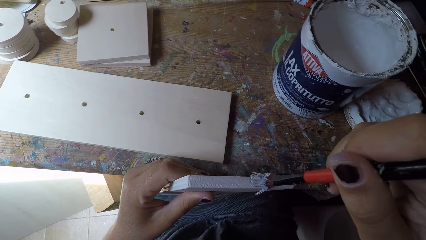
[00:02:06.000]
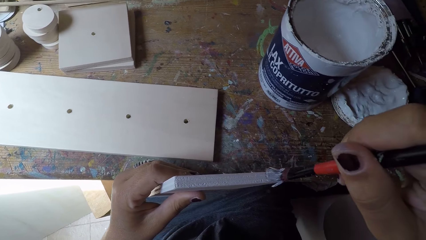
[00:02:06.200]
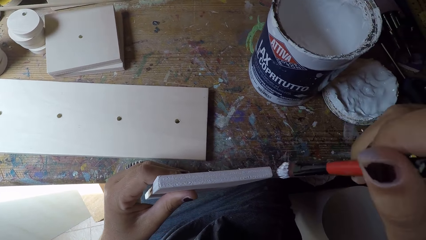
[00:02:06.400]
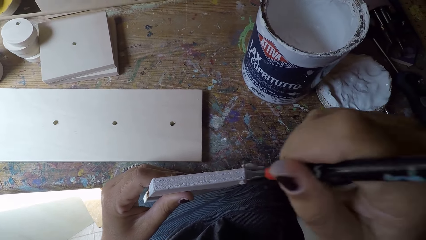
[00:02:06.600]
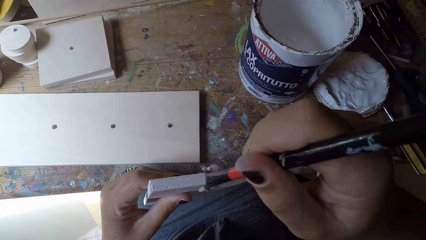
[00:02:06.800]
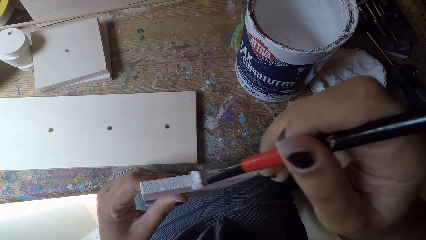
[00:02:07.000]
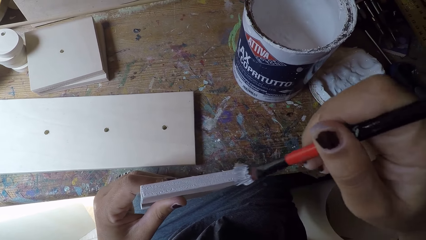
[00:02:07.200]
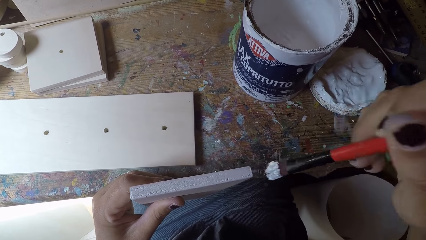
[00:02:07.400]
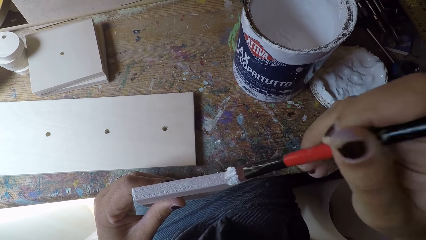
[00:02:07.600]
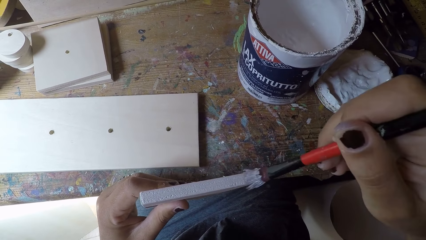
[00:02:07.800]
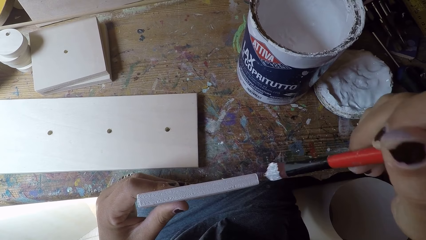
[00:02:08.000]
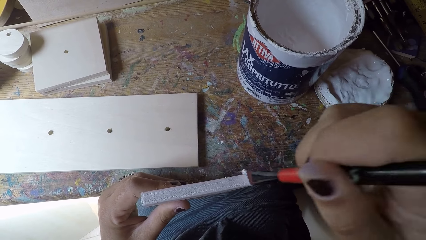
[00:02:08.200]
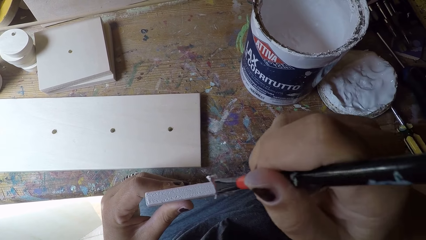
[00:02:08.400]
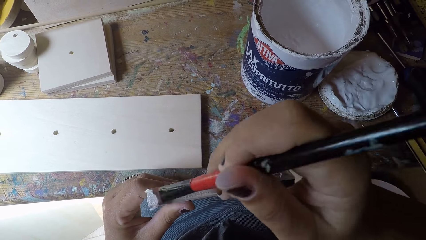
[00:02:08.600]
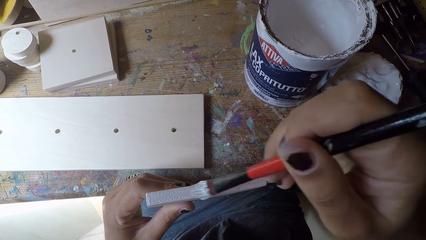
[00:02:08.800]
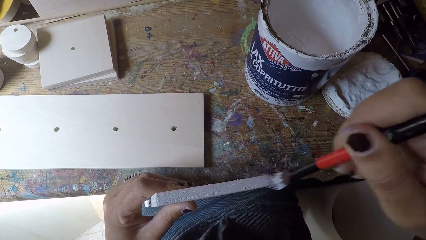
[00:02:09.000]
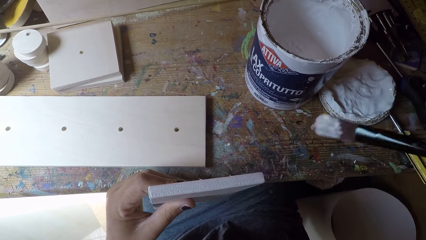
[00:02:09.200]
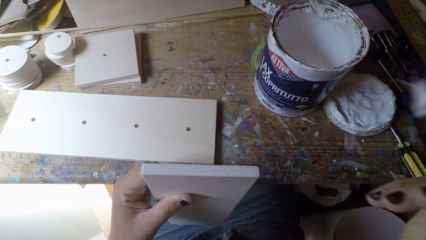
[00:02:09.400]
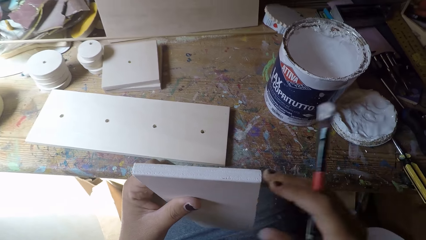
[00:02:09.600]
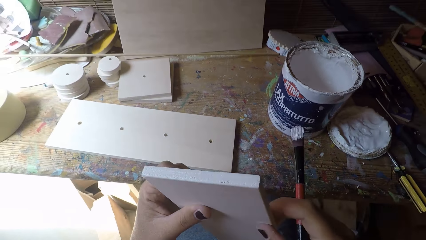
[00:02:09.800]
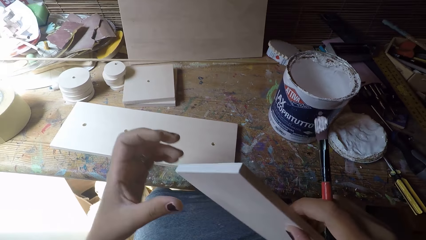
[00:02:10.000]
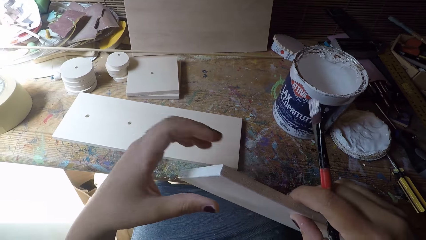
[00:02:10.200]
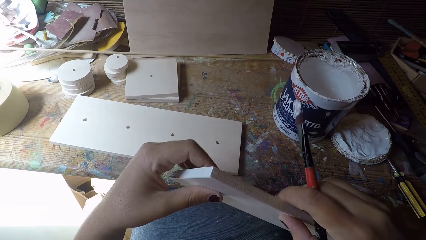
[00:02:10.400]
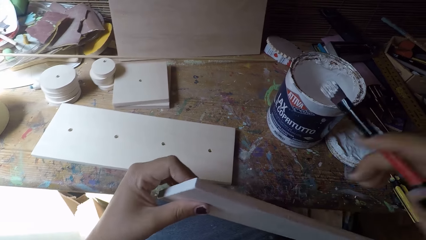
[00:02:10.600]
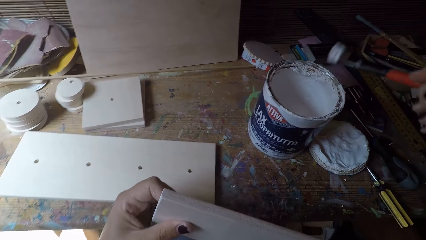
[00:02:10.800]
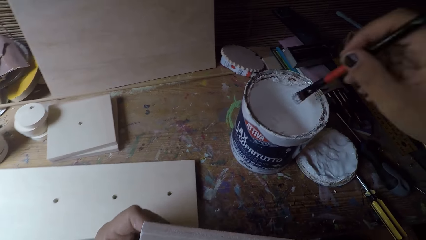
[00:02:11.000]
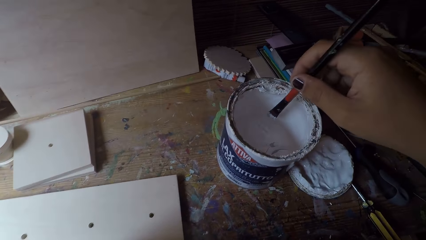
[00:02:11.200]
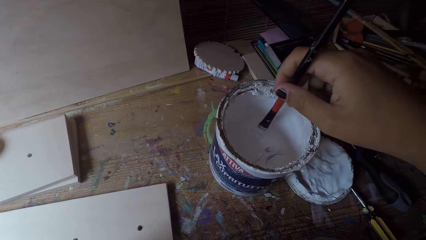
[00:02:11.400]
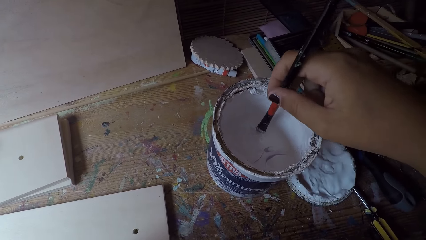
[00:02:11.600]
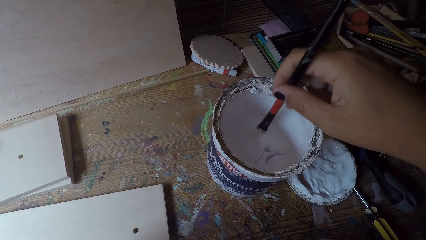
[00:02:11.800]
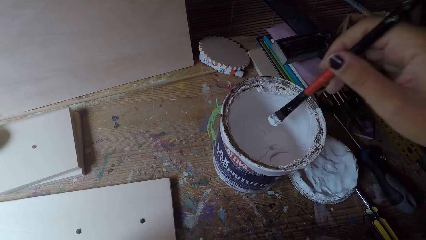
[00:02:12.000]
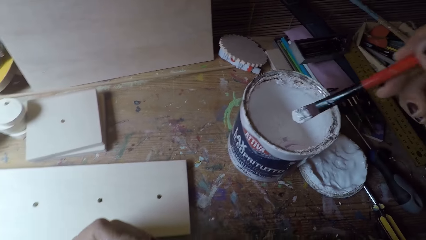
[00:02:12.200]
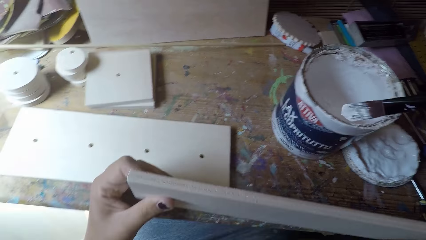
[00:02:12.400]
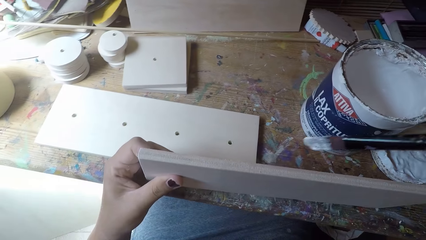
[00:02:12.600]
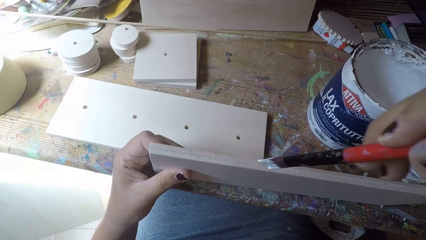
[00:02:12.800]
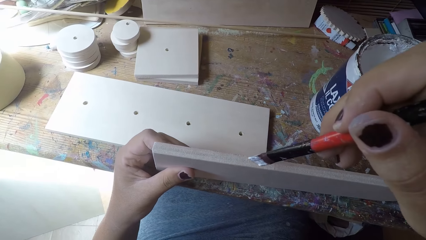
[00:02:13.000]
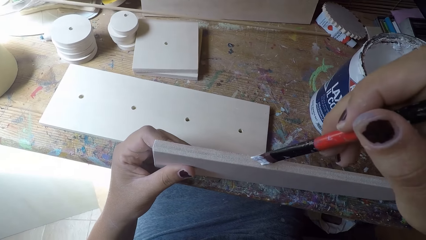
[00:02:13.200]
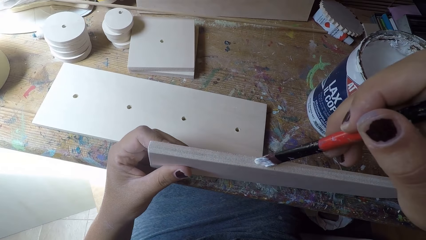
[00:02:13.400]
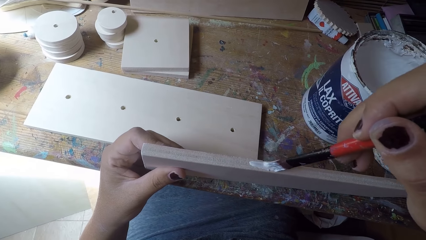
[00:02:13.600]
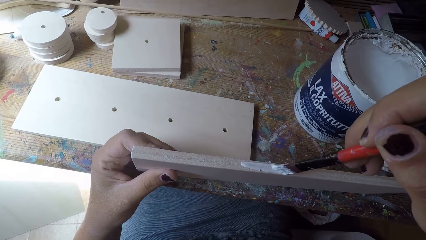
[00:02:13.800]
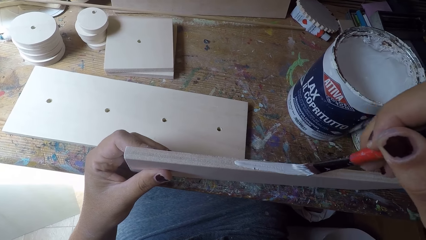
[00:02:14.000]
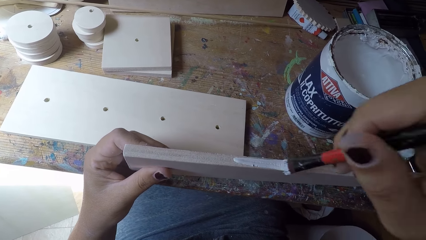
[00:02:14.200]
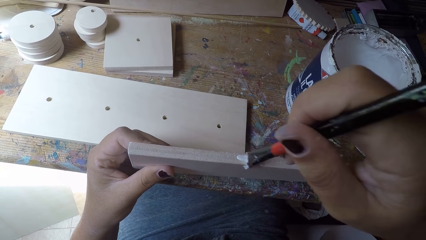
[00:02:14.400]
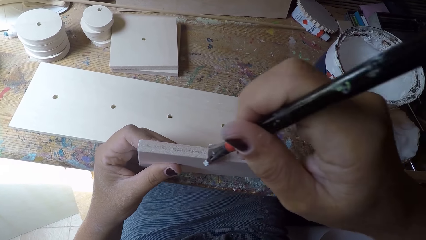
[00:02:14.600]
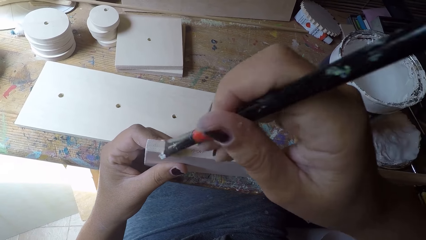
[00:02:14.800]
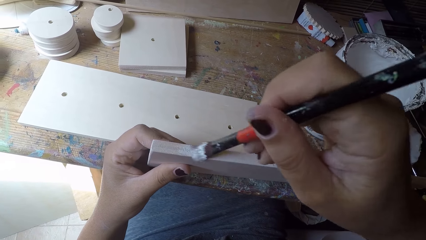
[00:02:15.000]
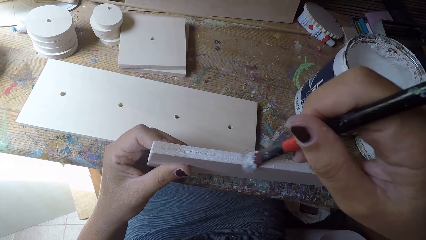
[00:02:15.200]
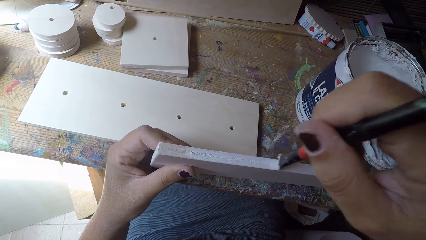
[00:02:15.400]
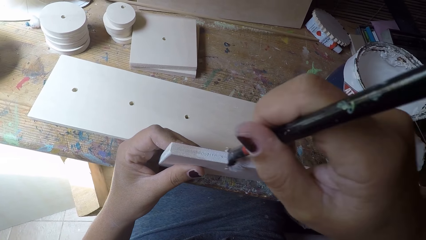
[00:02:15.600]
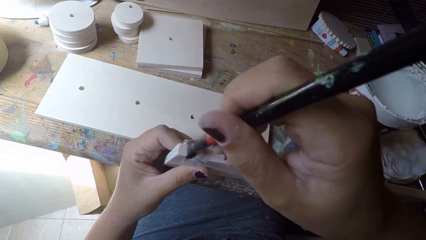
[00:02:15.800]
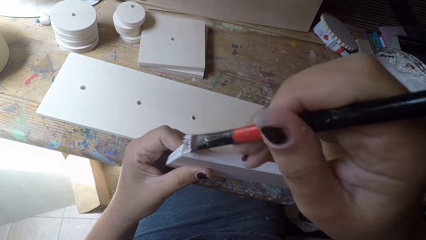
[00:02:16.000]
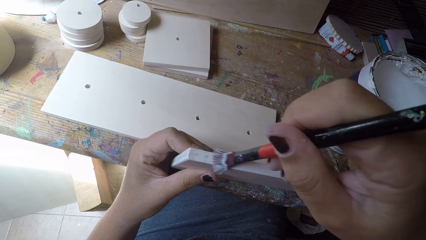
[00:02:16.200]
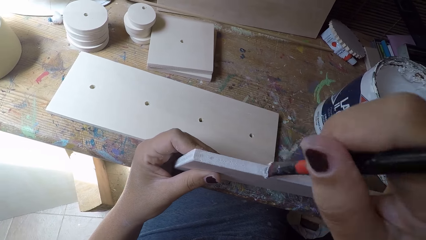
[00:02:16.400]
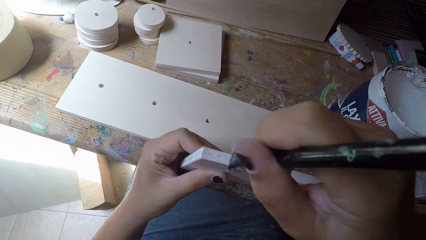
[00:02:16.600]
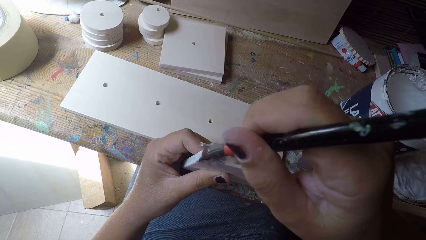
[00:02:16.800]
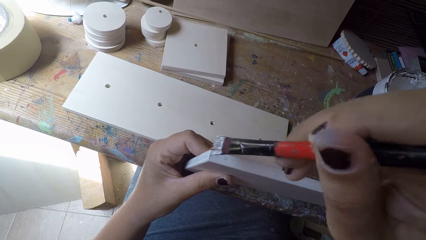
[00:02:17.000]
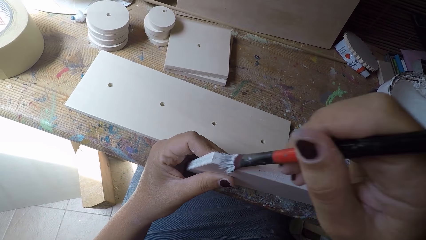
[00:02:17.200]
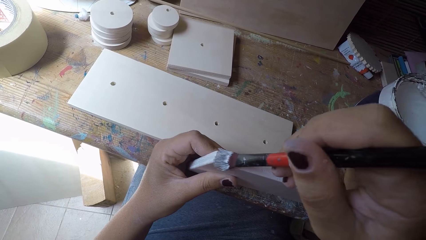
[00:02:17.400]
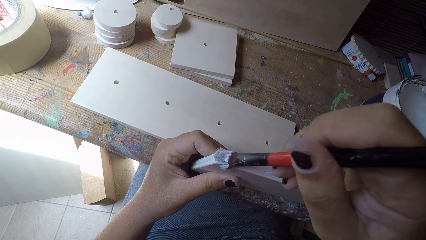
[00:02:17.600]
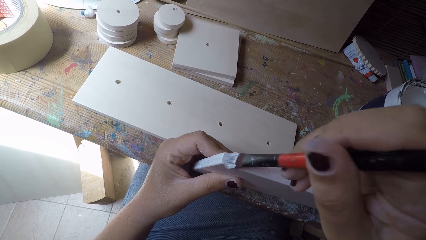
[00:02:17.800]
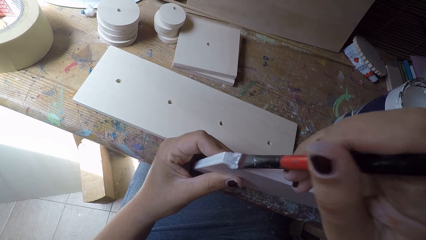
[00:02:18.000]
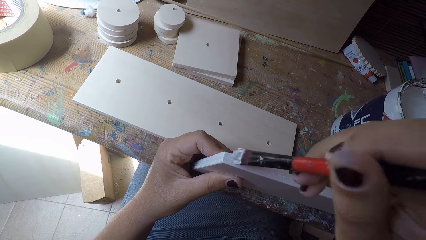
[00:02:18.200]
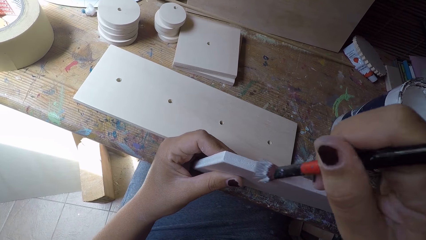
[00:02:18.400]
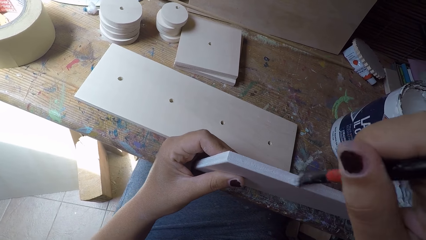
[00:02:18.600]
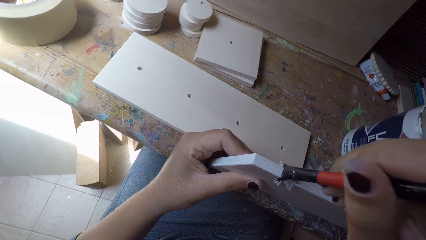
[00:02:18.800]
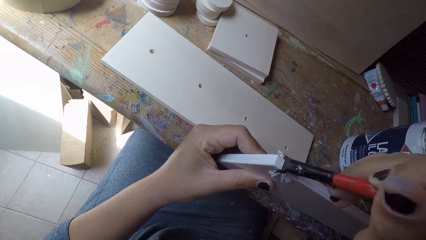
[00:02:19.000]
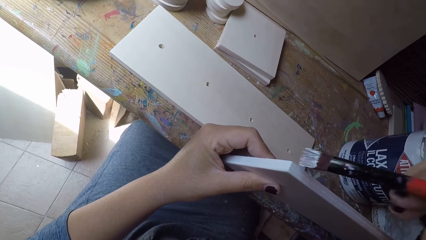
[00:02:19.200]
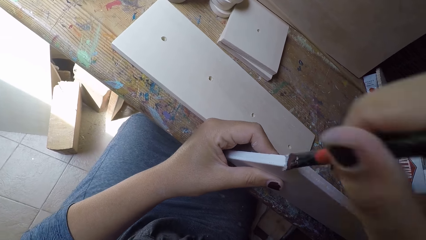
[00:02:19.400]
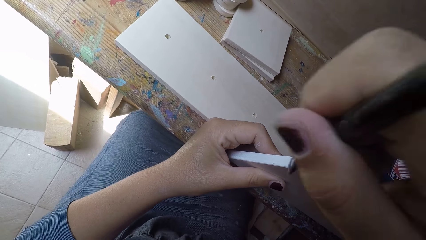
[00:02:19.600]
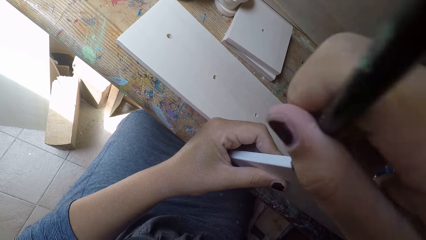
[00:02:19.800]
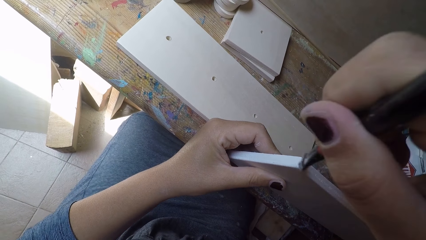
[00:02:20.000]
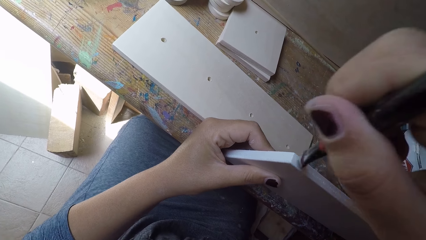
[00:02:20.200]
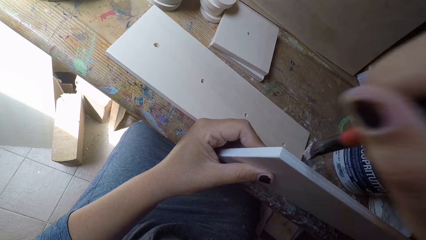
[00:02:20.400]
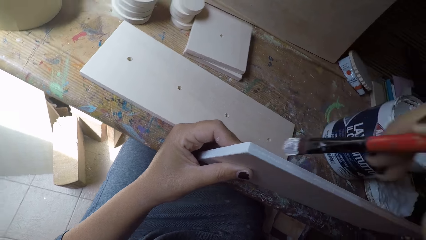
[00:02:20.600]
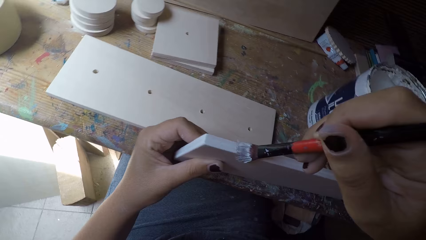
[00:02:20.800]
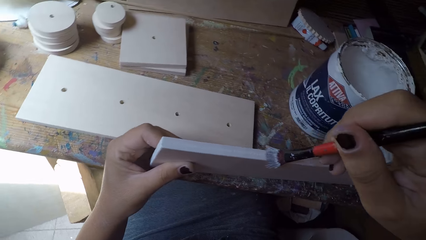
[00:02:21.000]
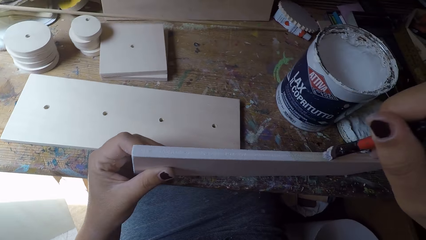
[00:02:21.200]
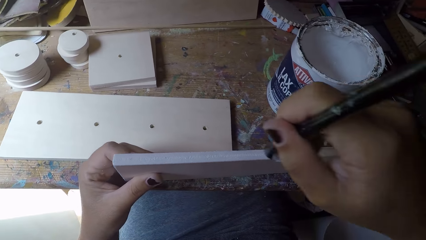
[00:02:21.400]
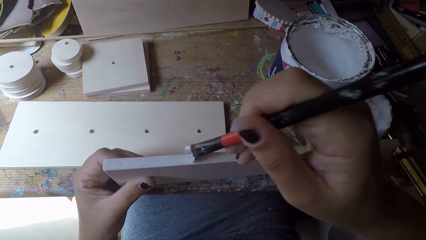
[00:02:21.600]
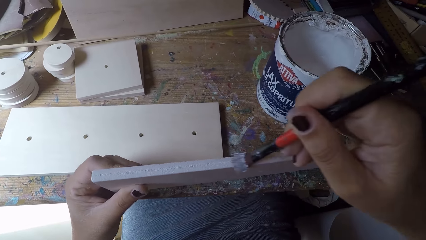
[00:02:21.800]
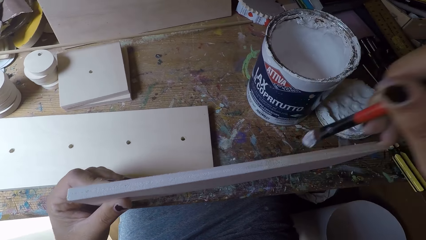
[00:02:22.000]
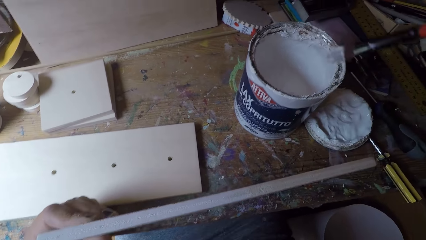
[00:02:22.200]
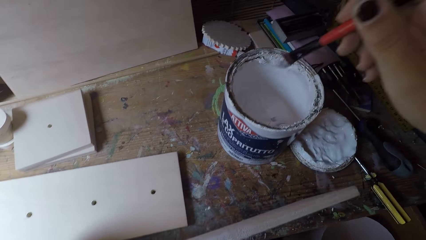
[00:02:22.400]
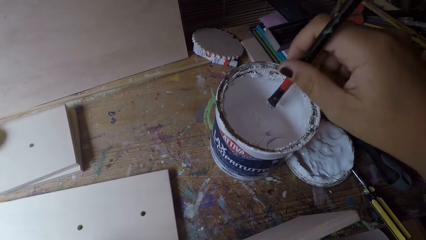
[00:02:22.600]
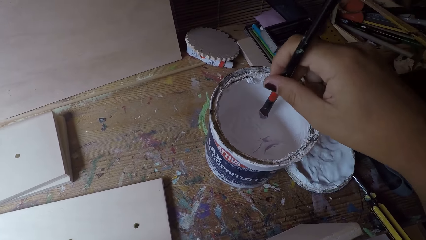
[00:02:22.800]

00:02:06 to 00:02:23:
The camera wearer turns the other wood around with both hands. They scoop out paint from the container with the paintbrush. They paint the other wood with the paintbrush.
